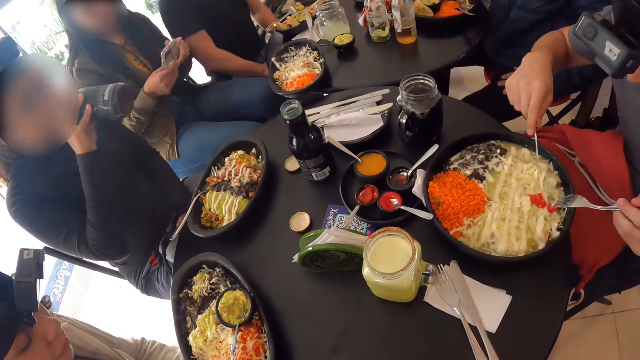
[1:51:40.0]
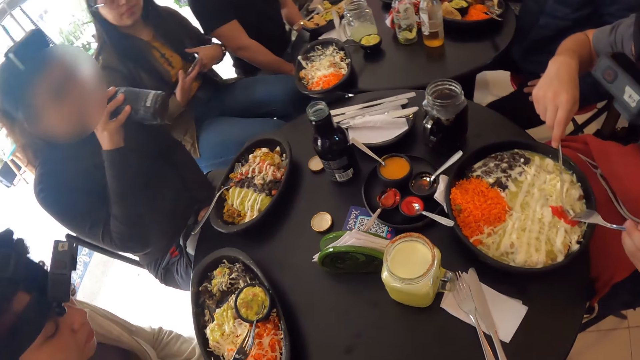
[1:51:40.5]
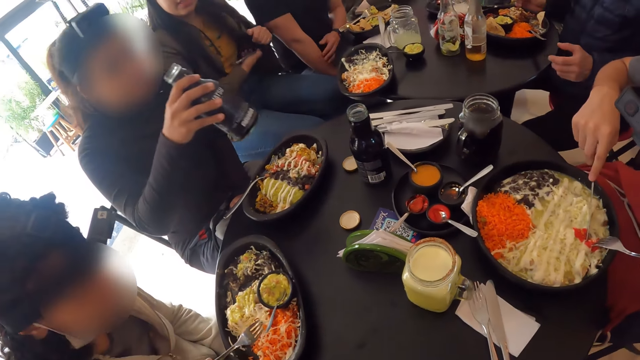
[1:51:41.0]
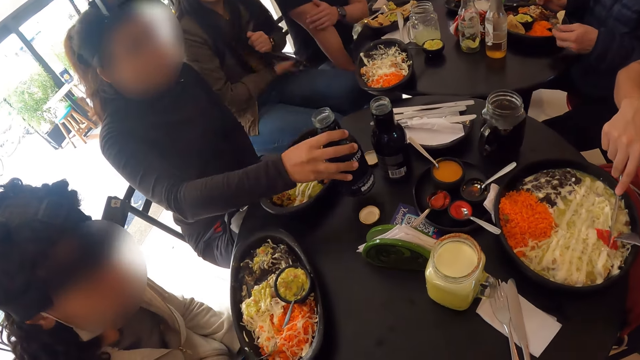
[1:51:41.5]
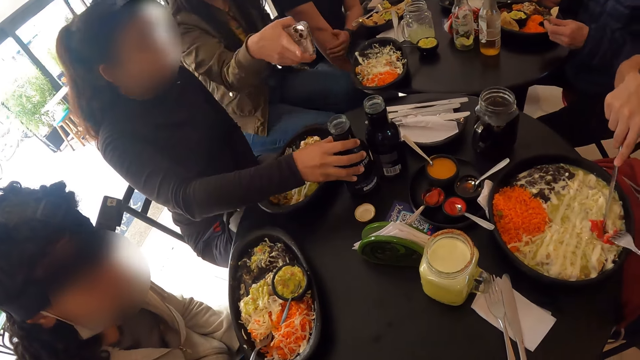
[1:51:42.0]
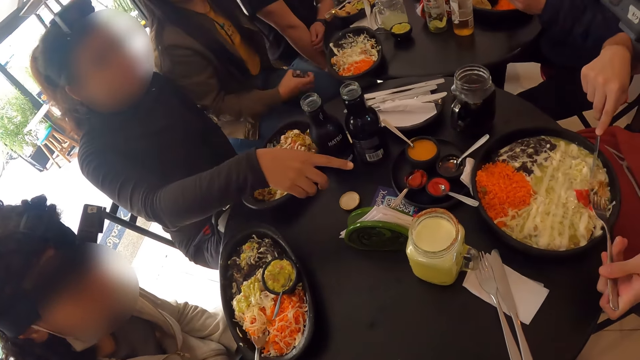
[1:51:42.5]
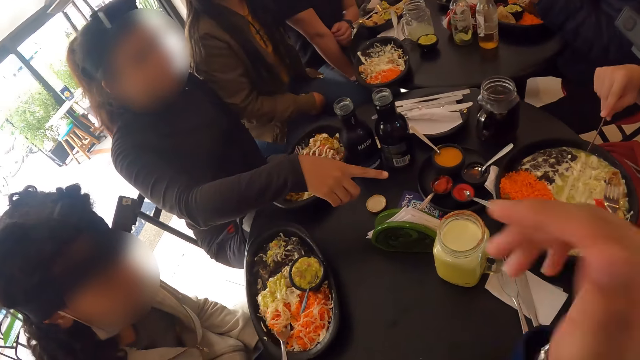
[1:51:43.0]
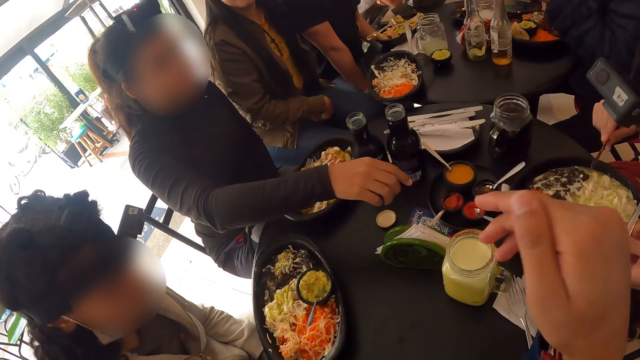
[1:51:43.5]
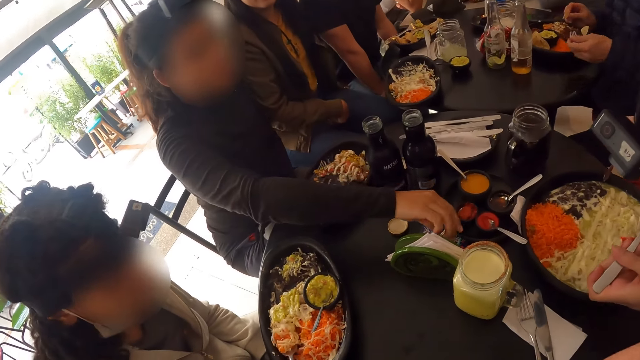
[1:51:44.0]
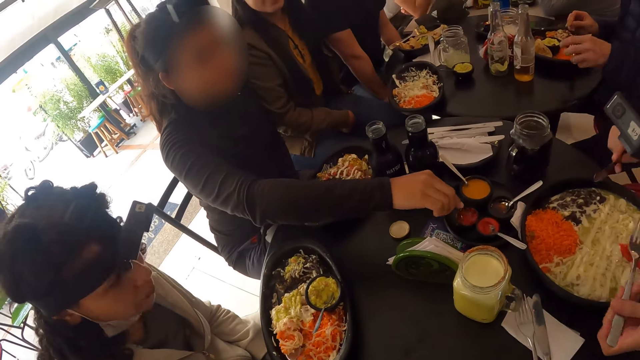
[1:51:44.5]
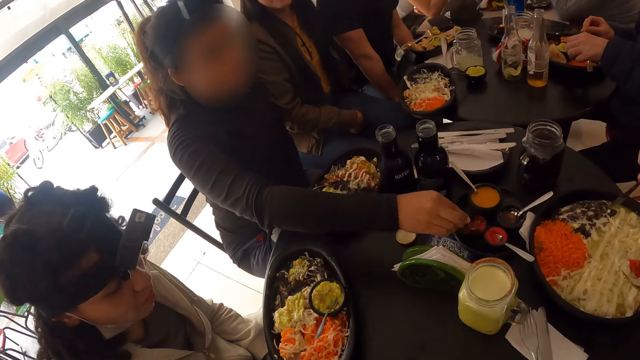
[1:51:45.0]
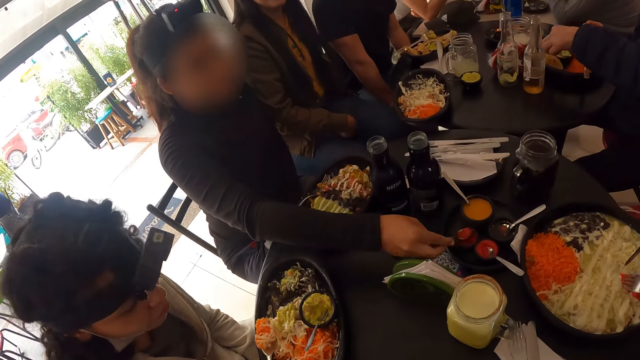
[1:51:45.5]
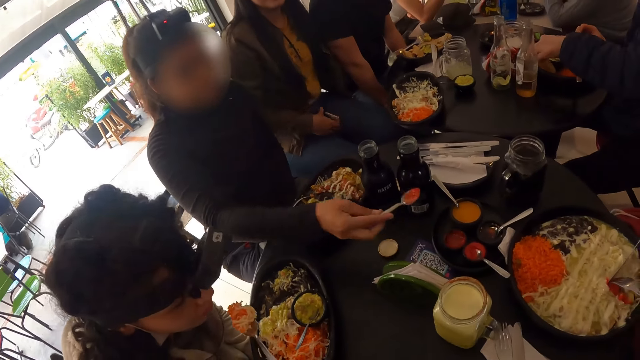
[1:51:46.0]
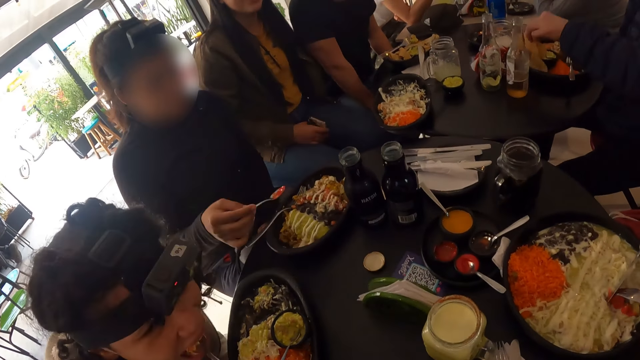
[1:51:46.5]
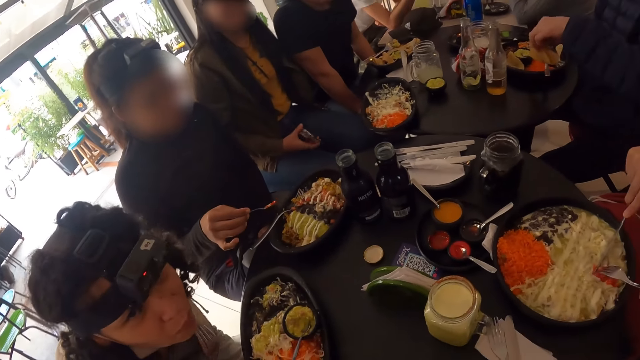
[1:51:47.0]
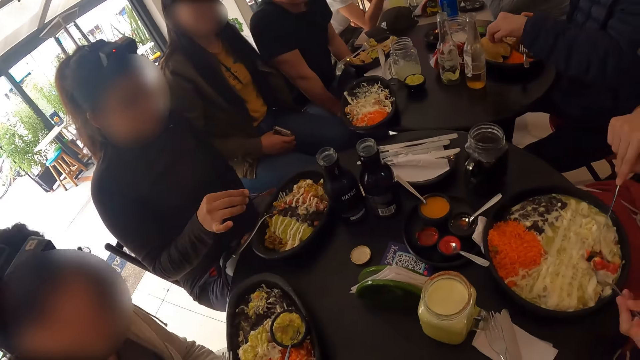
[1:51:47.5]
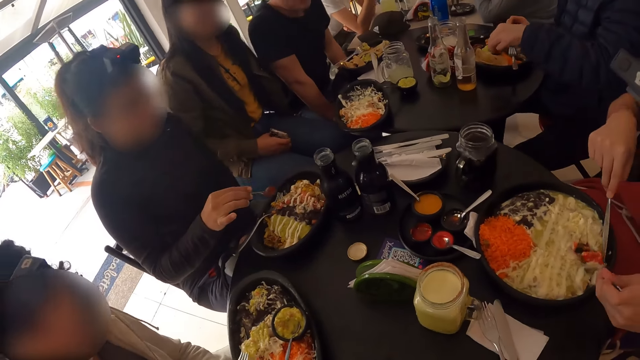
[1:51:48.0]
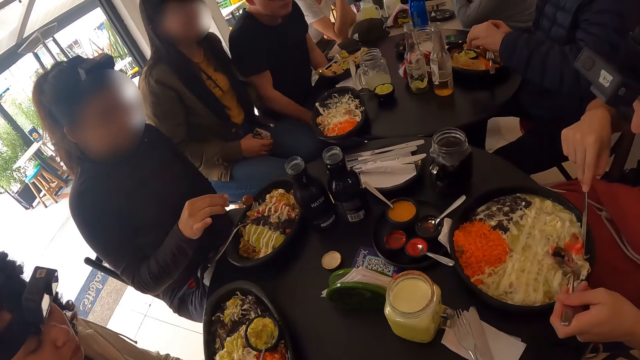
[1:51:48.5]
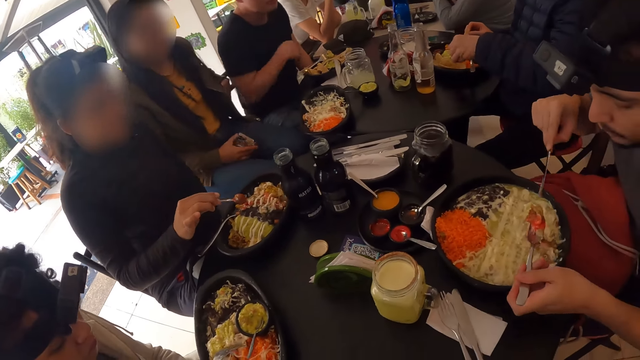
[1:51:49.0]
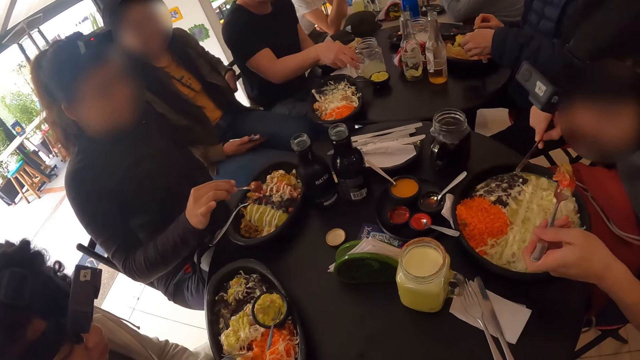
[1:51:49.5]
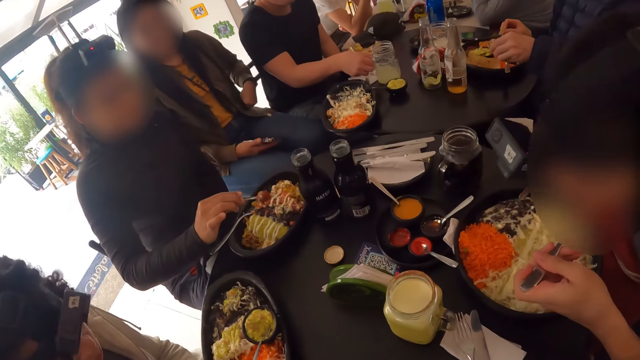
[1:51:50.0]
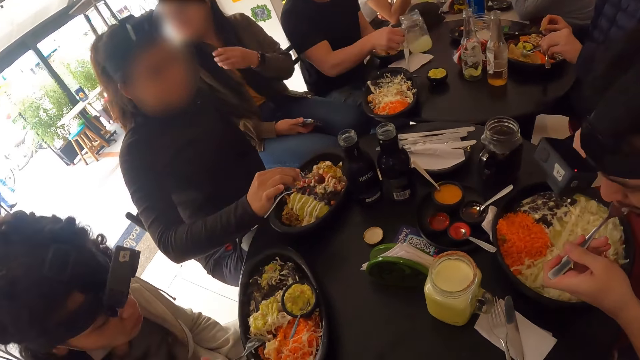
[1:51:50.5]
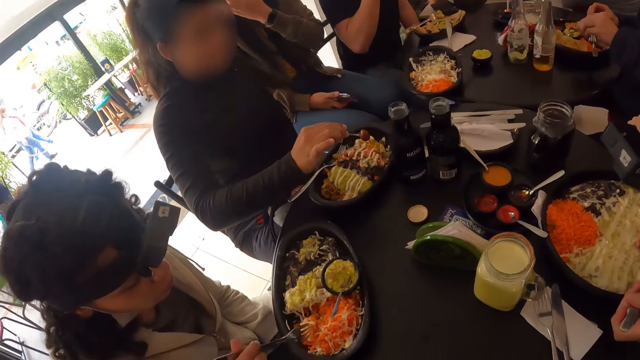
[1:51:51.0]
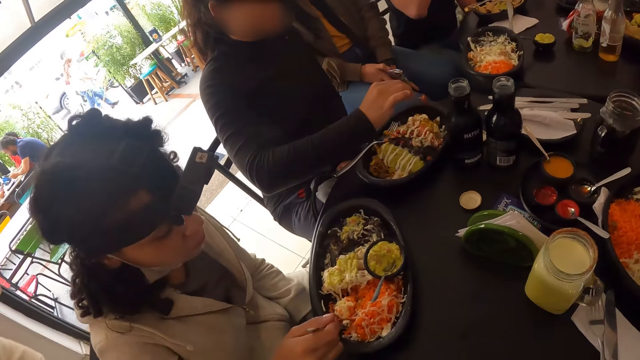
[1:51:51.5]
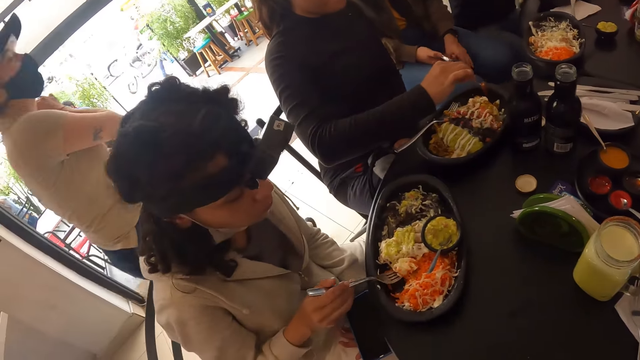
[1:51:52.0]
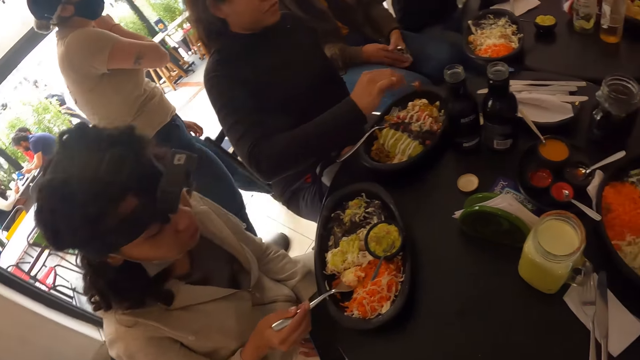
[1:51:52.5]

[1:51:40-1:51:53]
A man eats food. Another man eats the food. The first man eats the food. A third man eats the food. The second man eats the food.

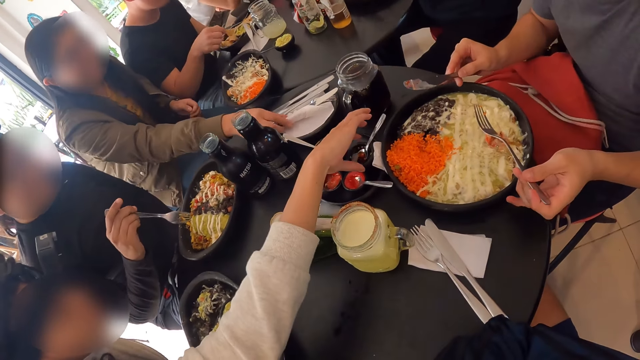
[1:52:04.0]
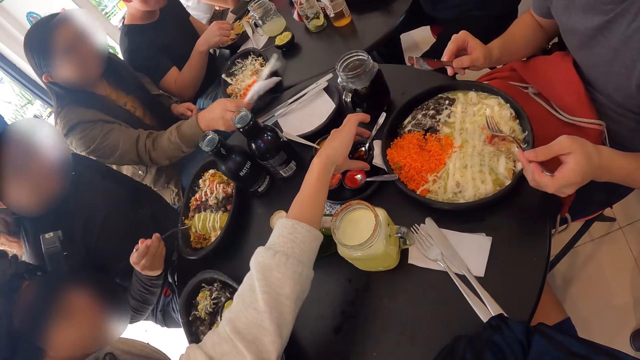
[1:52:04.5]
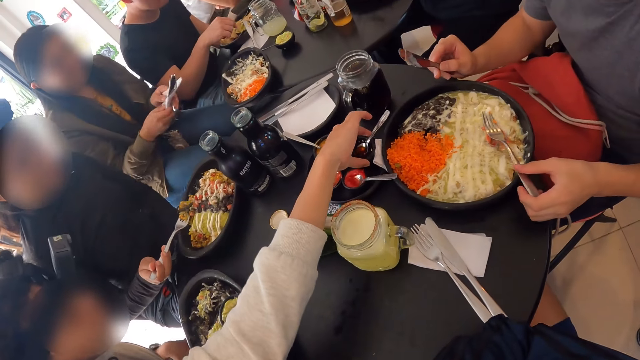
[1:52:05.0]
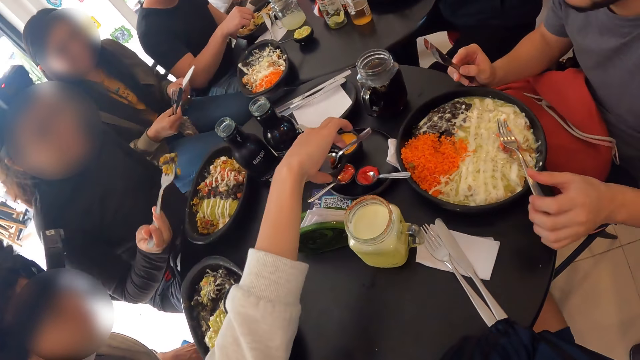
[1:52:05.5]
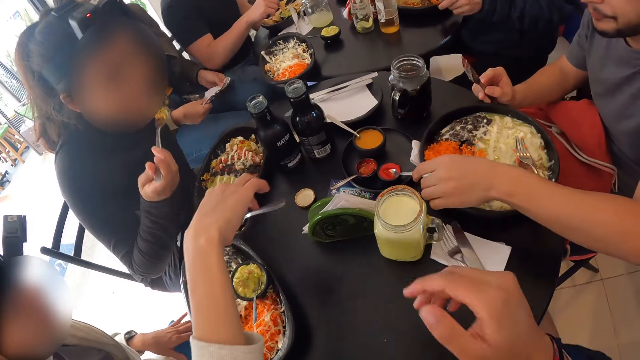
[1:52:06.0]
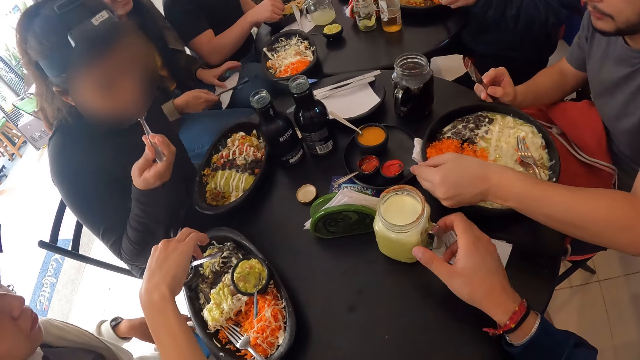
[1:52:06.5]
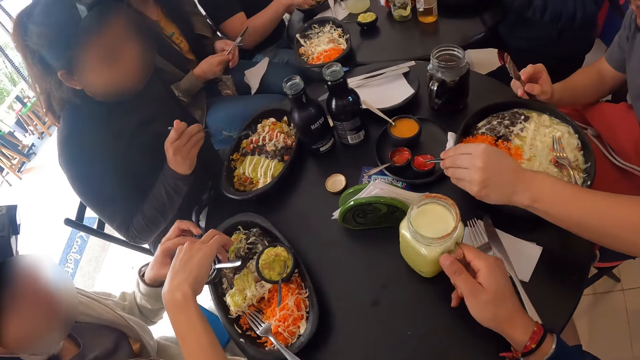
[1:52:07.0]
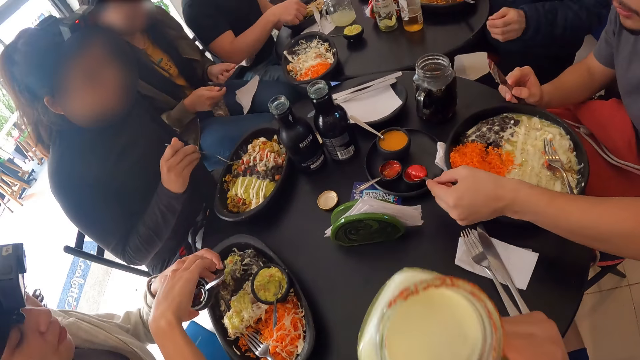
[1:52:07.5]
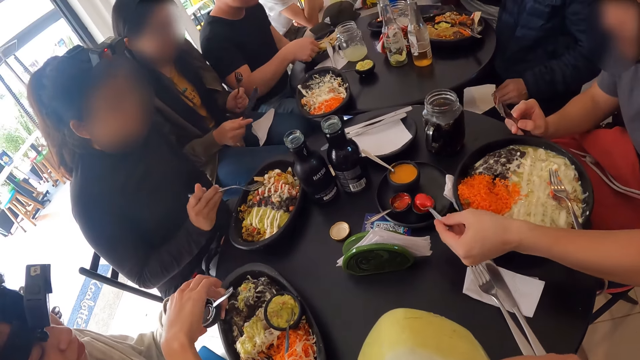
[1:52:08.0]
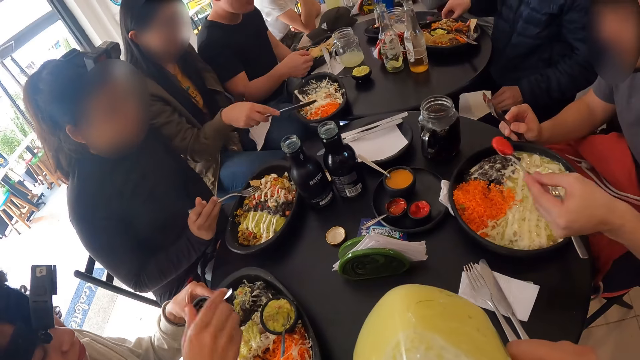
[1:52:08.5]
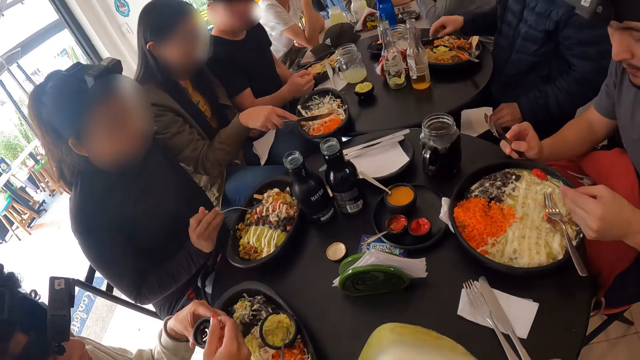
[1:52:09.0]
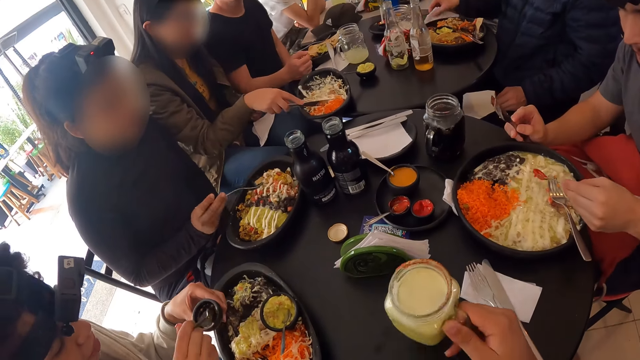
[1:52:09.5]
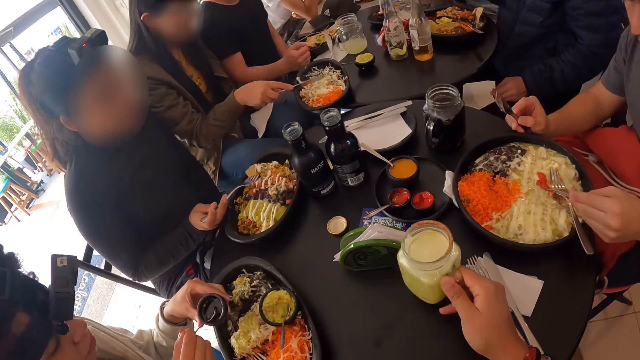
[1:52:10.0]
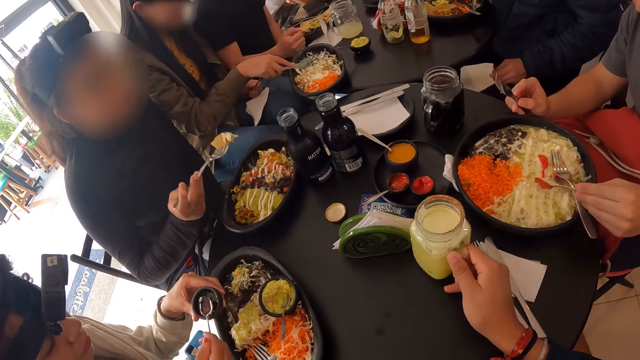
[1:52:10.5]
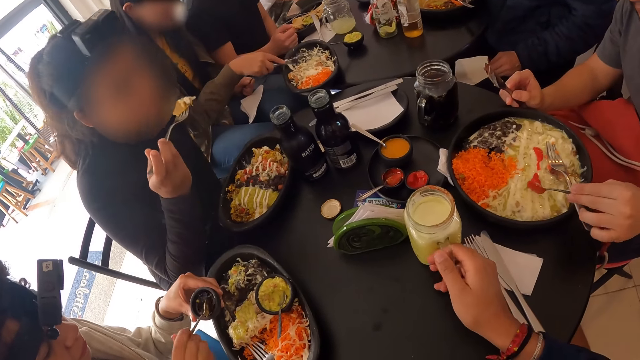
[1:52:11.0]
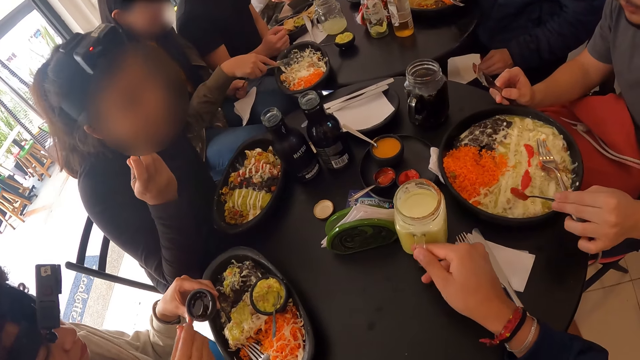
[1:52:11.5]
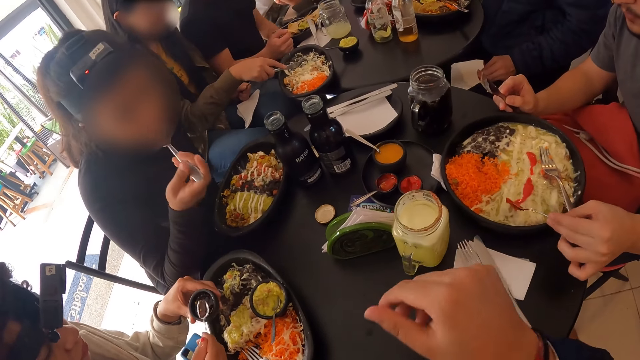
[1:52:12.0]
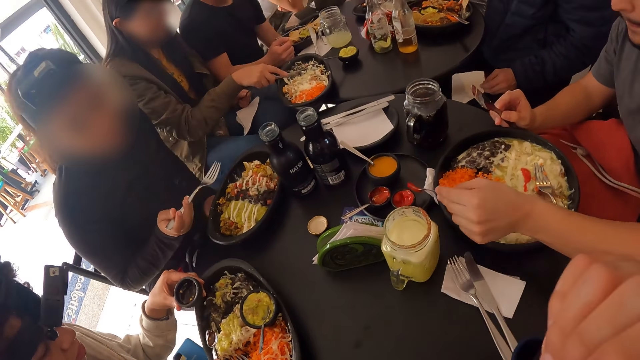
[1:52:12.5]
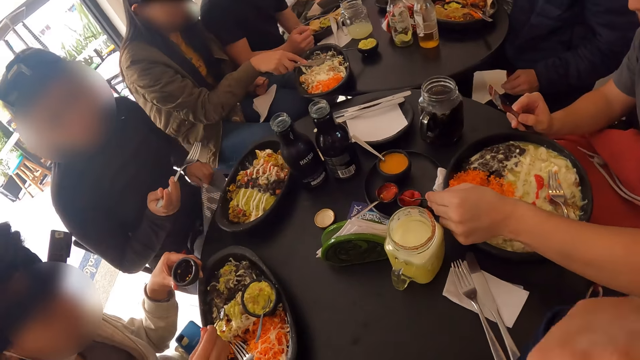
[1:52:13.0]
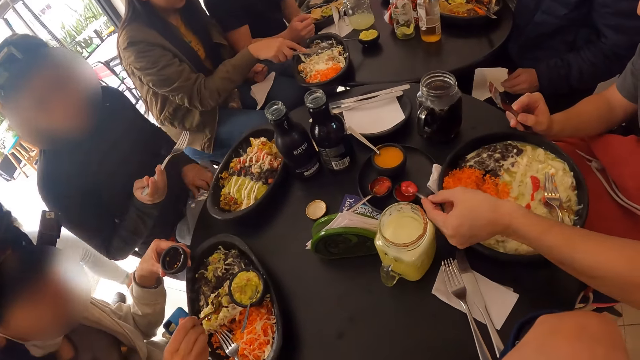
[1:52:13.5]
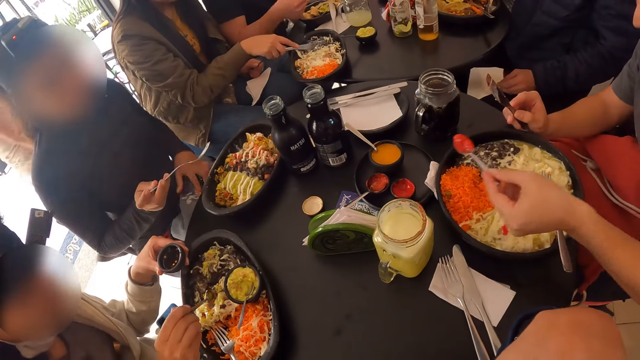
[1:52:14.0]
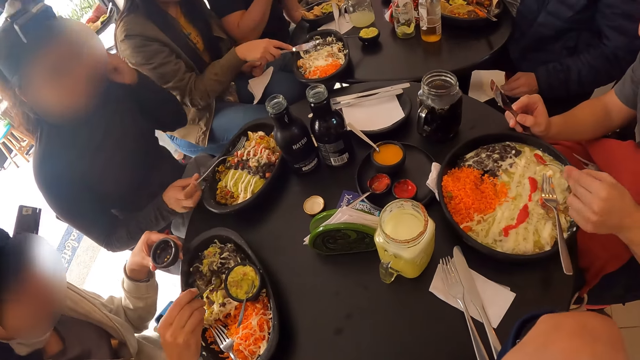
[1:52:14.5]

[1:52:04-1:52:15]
The camera wearer drinks the juice. They place the mug on the table. A man eats food. Another man eats the food. A third man eats the food.
